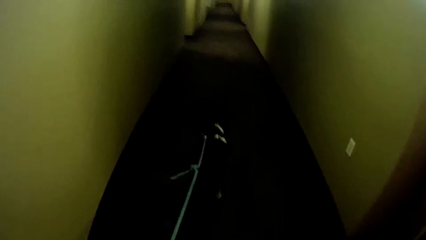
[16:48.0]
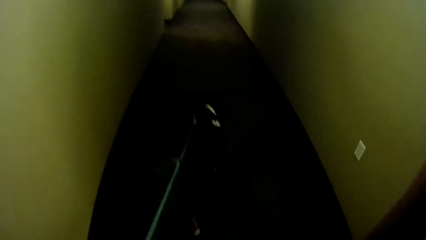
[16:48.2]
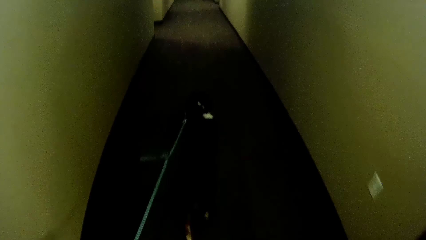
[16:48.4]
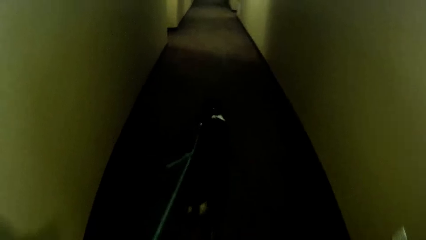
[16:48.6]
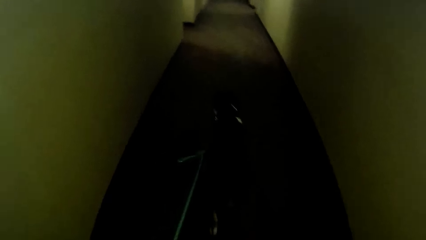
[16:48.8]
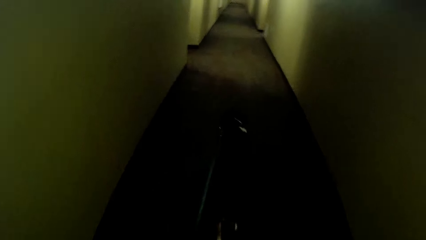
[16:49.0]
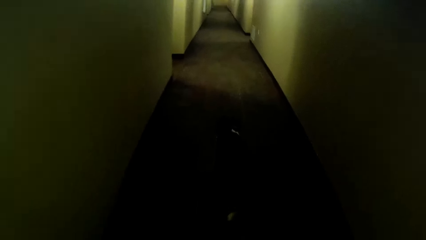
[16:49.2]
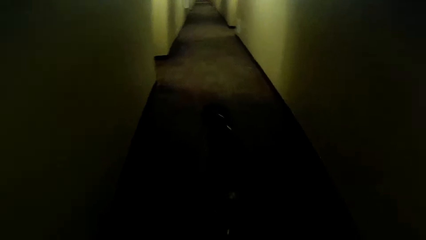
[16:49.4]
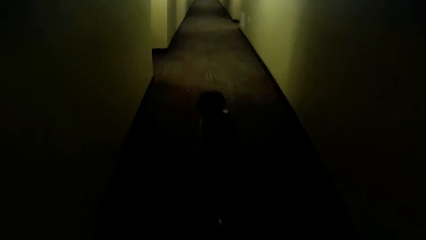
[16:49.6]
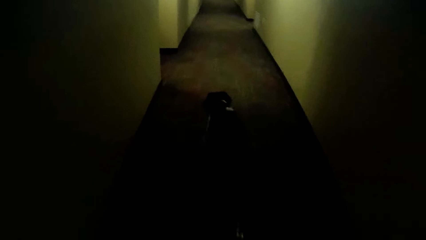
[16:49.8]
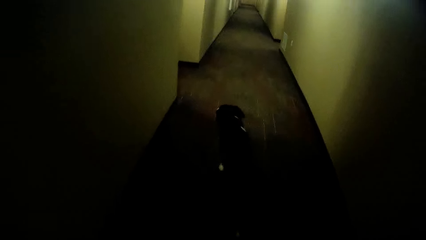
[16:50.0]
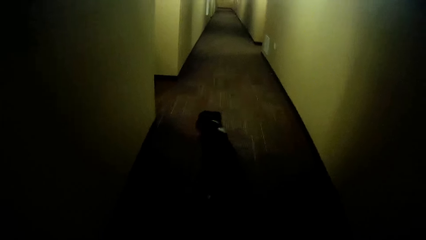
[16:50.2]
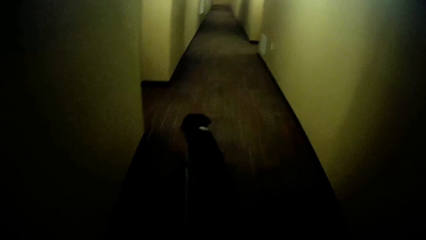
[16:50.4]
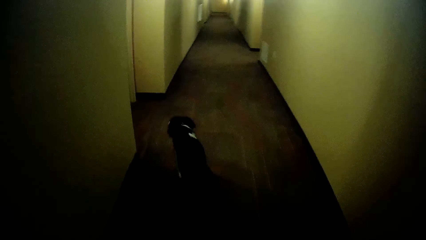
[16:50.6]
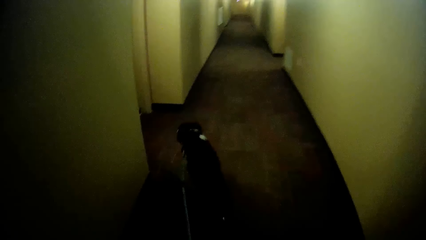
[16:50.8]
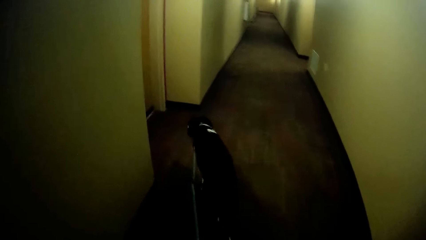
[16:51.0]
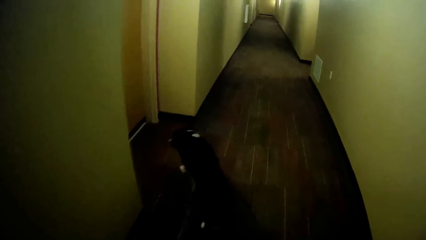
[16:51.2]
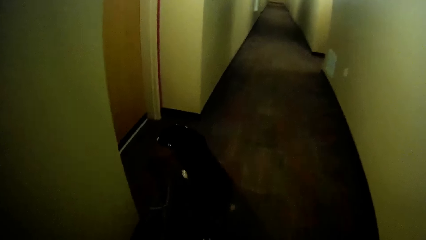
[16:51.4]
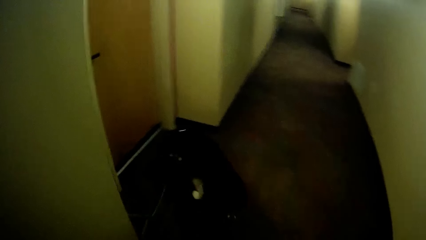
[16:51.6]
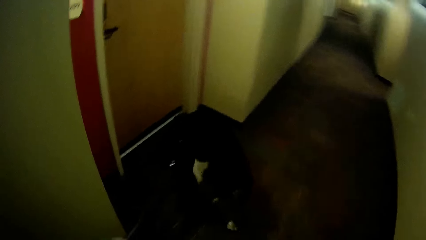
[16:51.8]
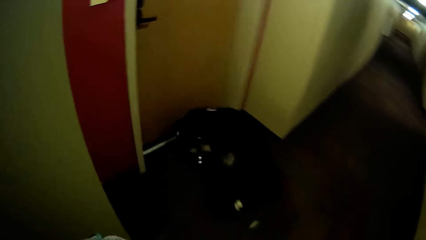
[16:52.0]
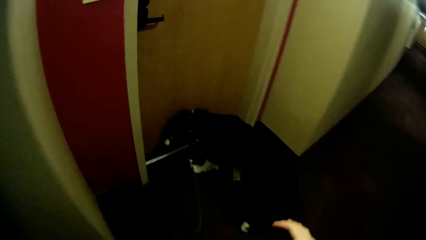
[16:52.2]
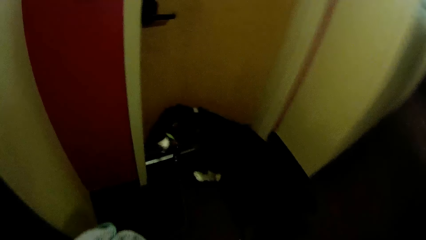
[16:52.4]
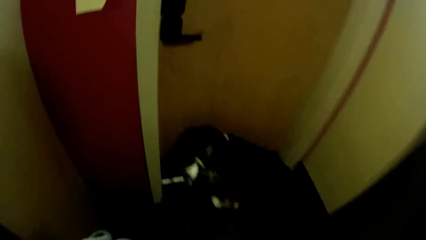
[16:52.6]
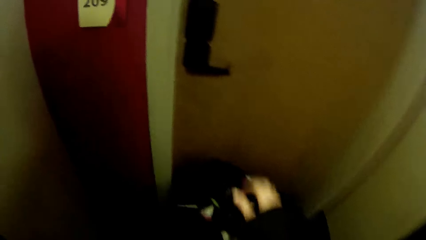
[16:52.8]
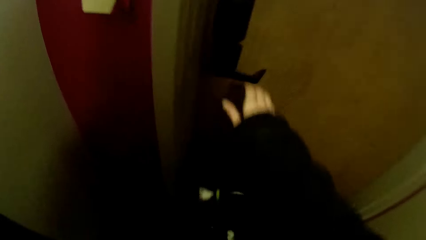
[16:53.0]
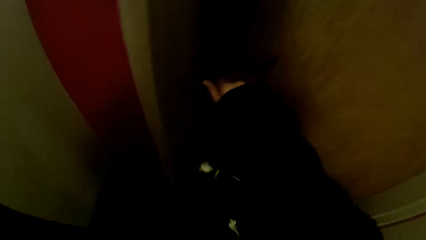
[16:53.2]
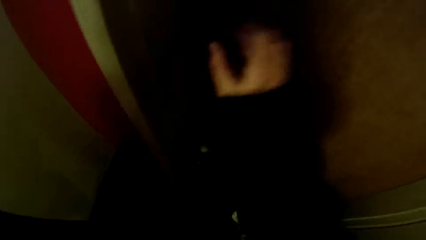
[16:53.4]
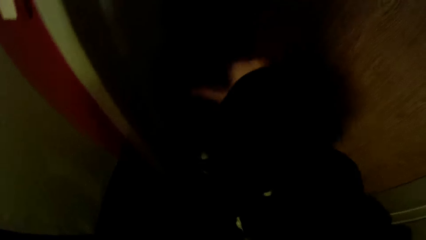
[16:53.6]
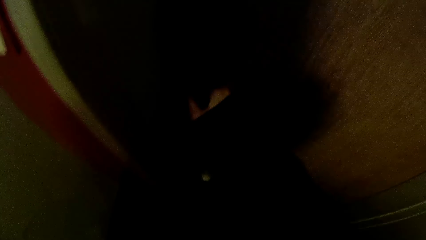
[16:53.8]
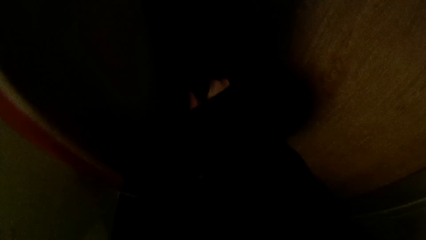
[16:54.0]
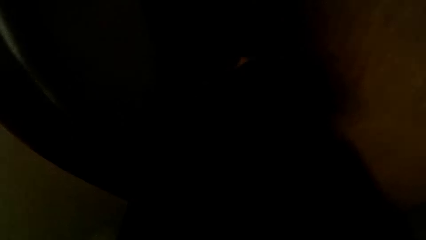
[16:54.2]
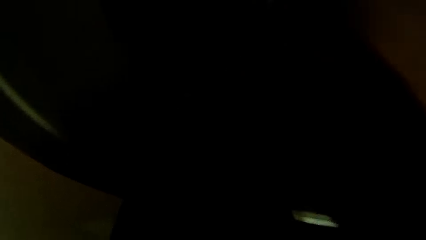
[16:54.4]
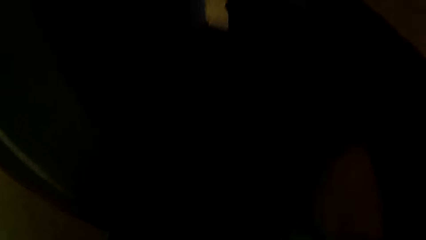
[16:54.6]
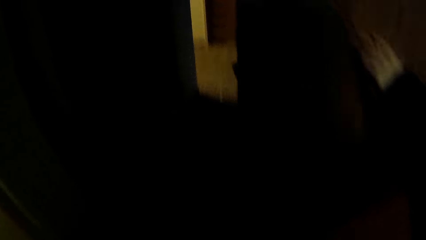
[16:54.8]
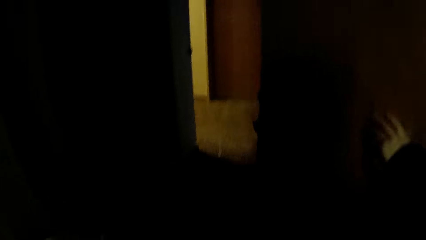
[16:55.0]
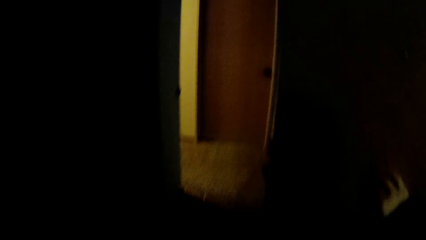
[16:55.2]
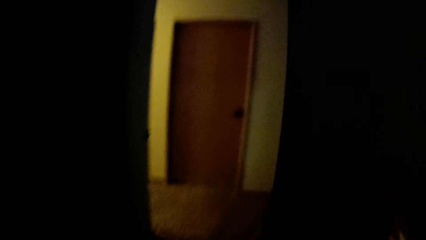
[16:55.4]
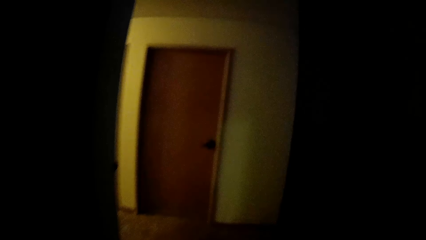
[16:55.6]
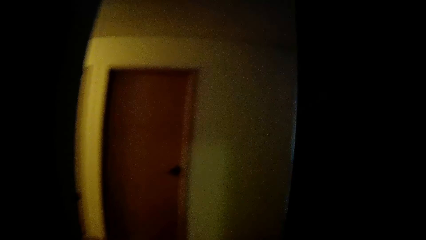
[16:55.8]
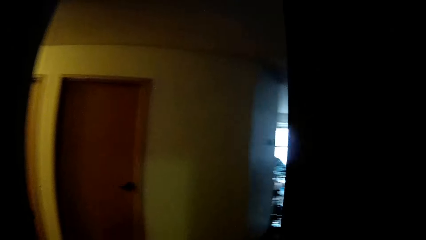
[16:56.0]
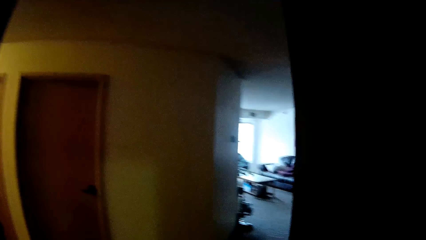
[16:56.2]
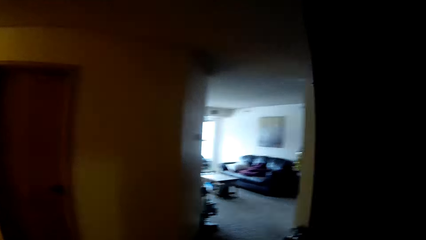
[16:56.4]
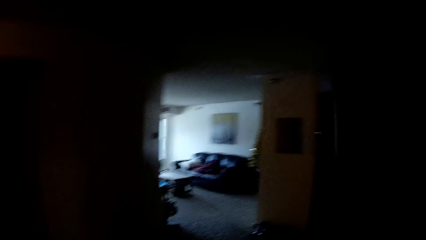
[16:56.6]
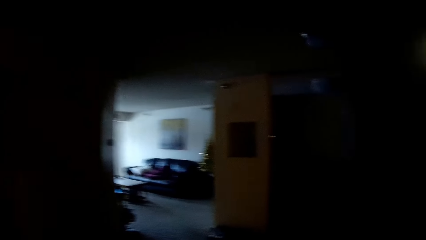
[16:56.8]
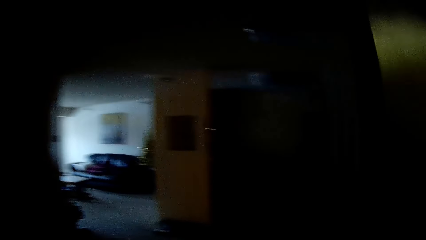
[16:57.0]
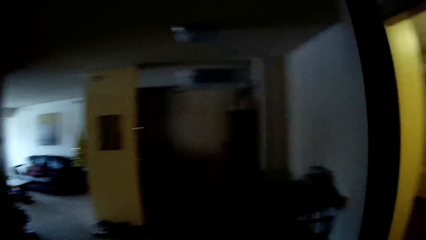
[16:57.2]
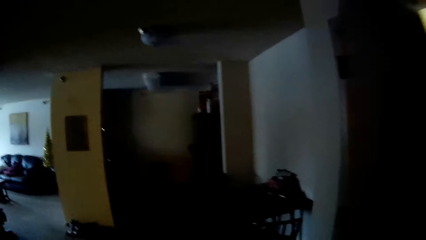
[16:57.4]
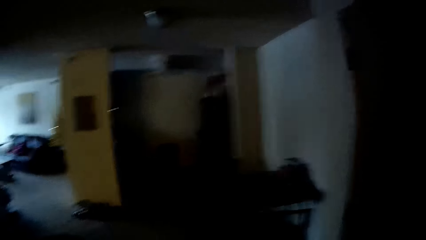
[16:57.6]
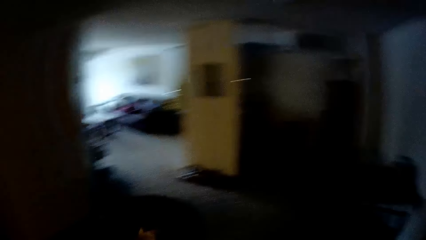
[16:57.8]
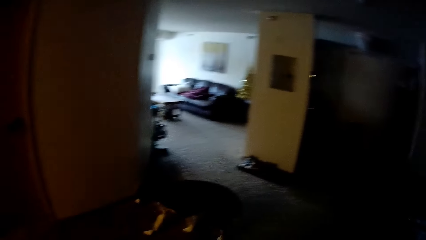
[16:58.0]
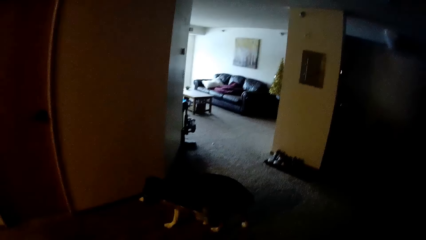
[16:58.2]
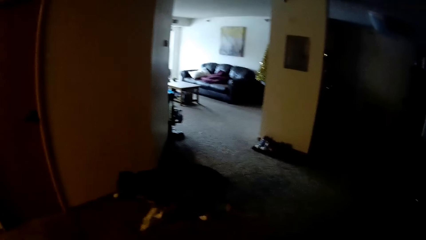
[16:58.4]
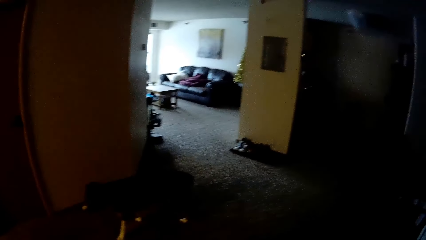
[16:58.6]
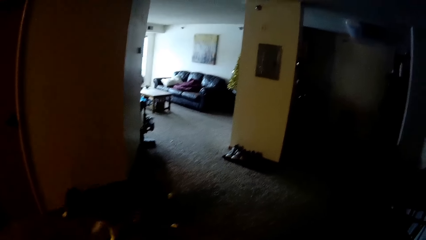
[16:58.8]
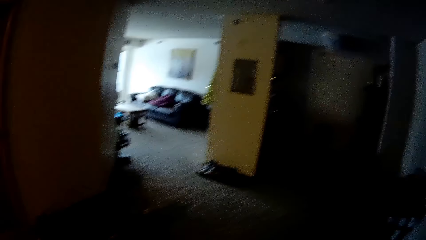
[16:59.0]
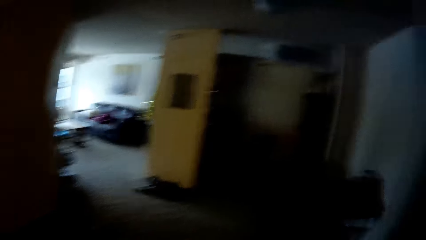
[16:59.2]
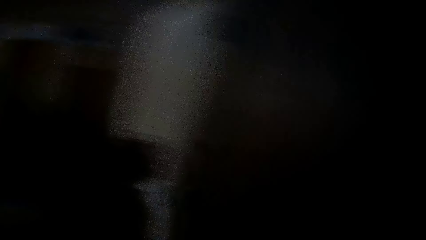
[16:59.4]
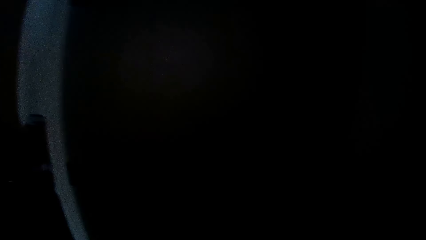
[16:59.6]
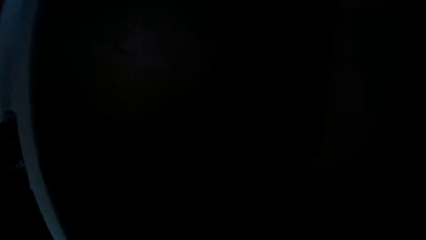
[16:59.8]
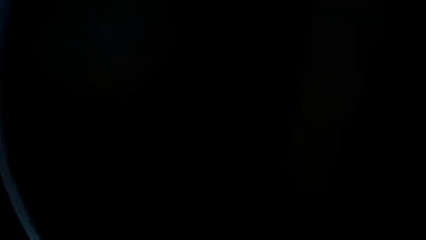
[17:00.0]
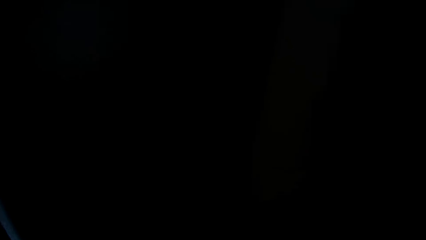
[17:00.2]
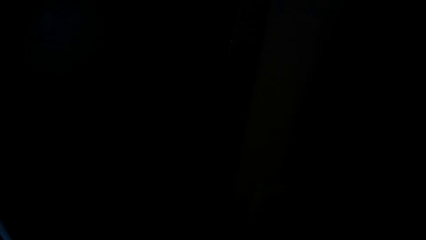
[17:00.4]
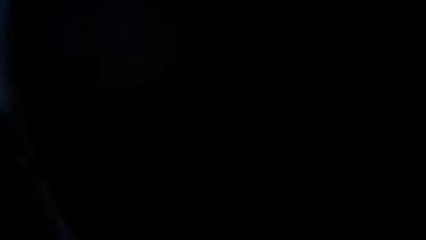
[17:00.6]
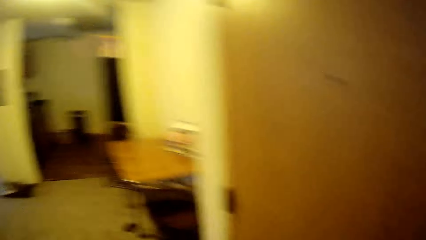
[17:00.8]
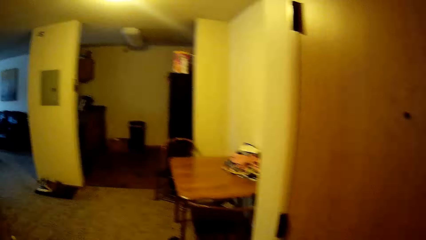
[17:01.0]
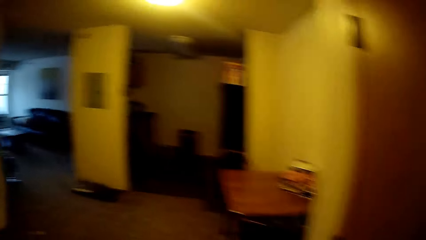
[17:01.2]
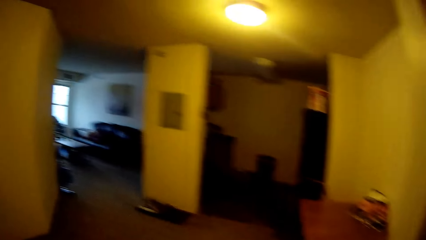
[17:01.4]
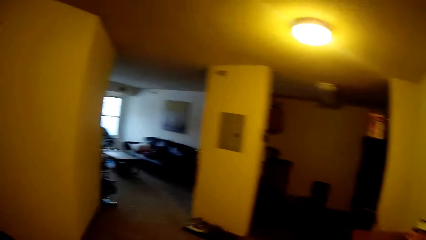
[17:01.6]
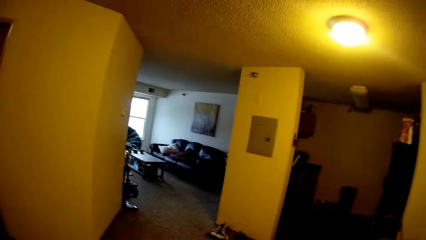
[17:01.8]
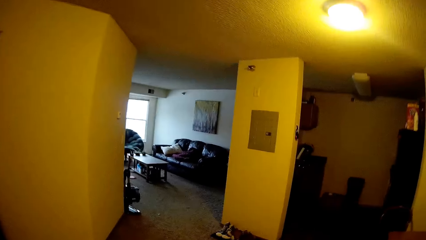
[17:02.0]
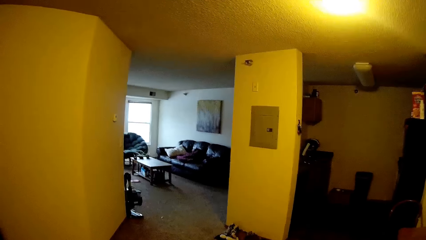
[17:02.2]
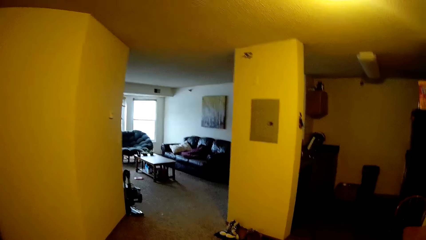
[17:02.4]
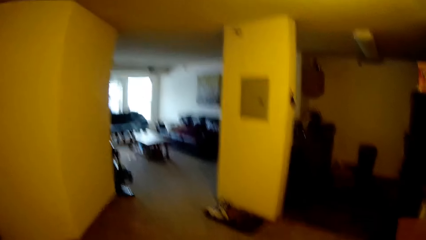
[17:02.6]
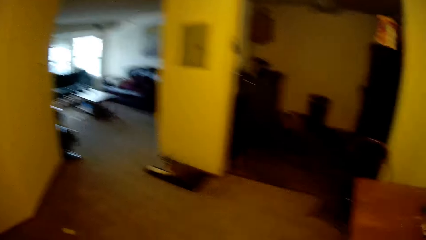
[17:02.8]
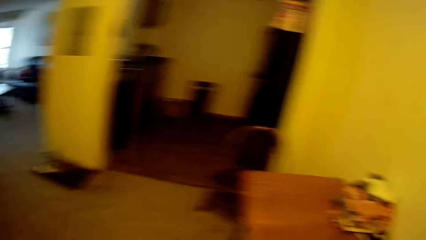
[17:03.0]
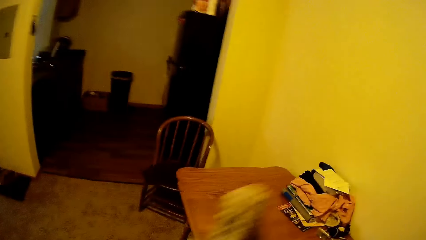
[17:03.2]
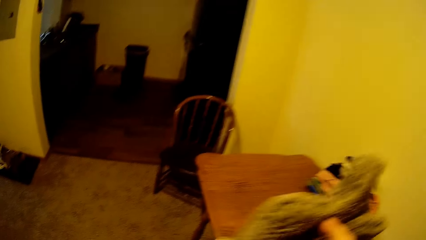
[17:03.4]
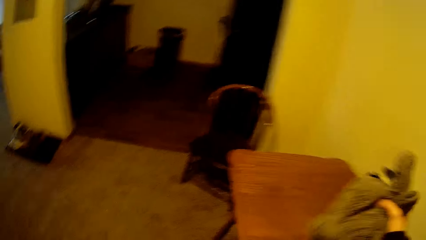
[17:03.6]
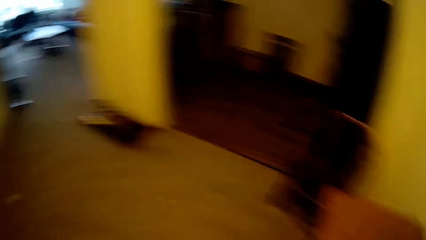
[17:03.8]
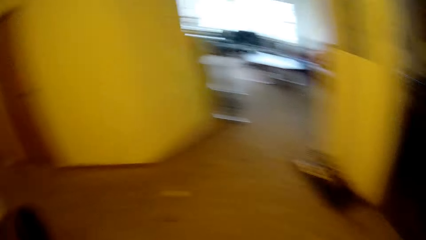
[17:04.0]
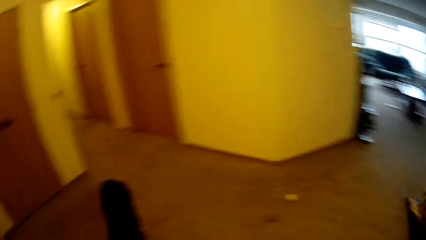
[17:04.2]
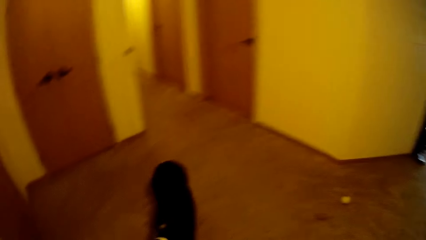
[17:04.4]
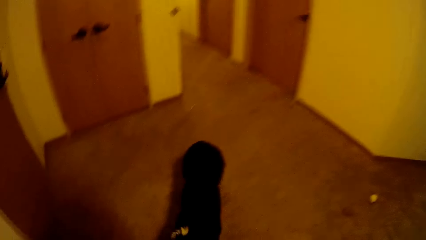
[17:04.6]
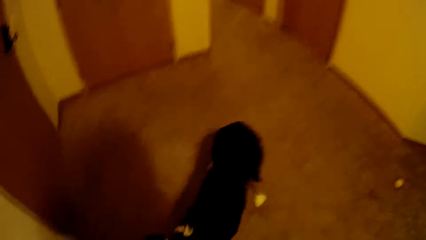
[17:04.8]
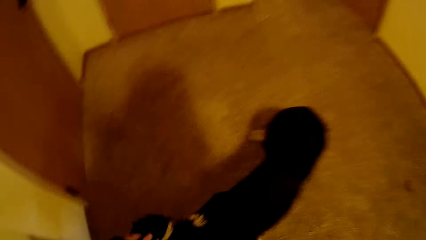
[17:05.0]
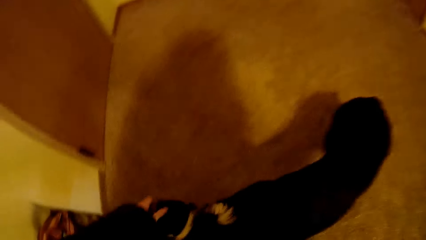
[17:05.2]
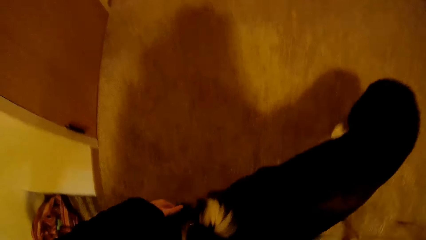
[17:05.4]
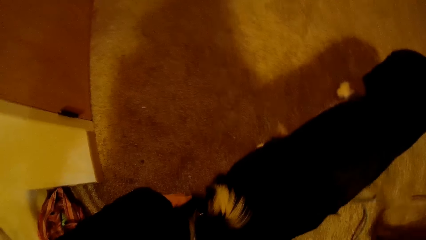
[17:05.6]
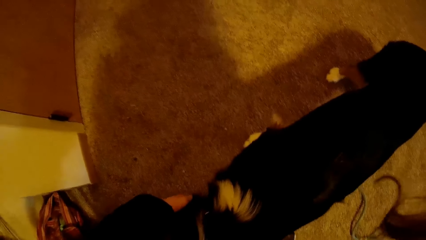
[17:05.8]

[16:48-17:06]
The camera wearer walks on the corridor. They open the door. They walk into the house. They look at the living room. They turn on the lights. They hold the fur fabric. They put the gloves on the table.
